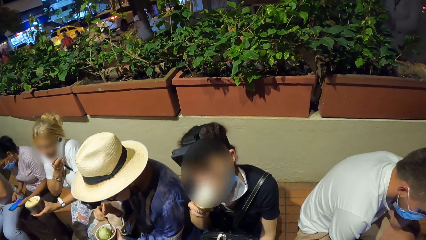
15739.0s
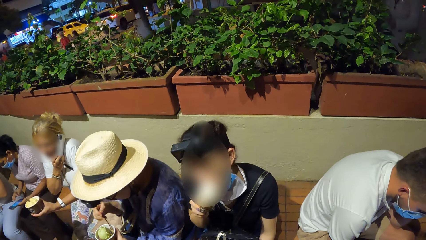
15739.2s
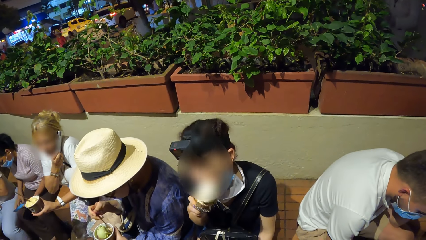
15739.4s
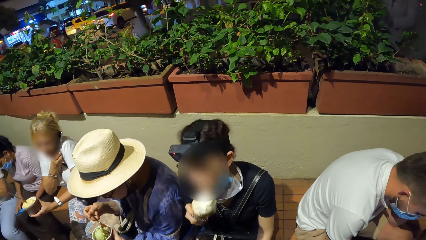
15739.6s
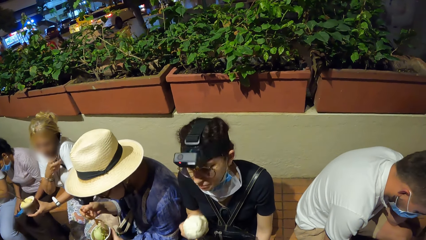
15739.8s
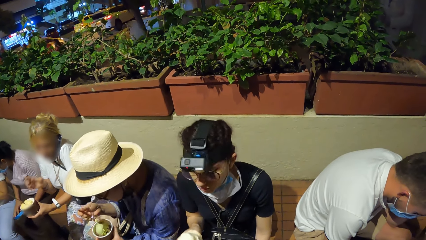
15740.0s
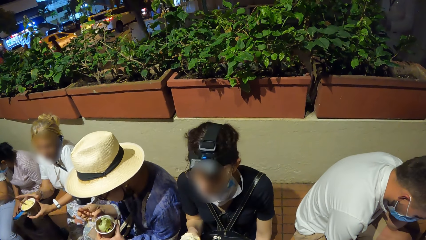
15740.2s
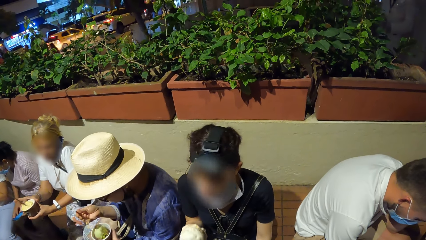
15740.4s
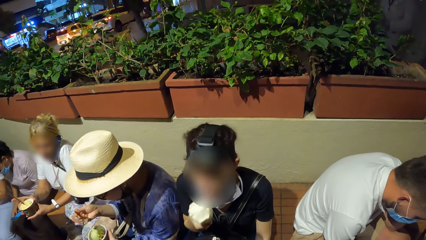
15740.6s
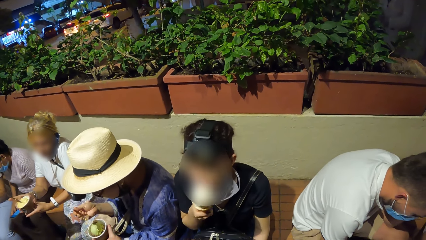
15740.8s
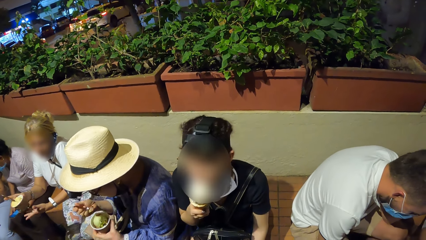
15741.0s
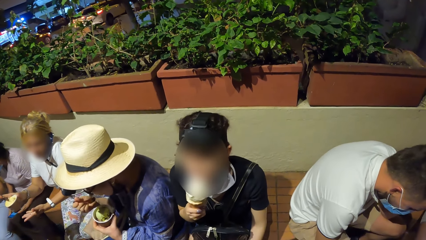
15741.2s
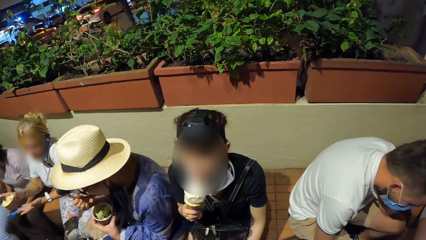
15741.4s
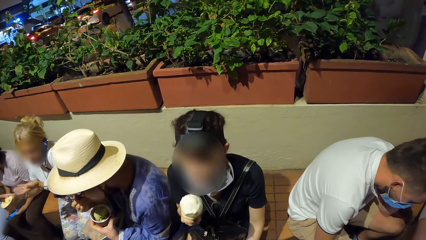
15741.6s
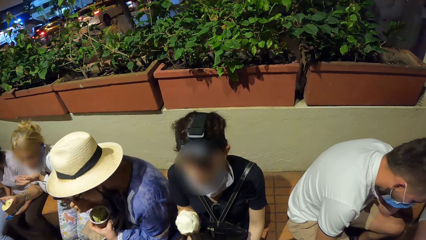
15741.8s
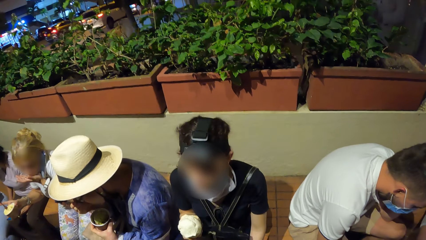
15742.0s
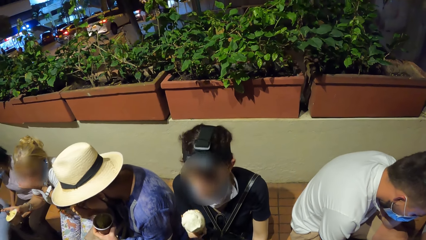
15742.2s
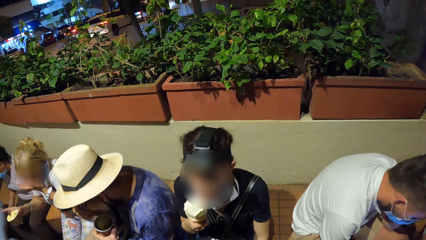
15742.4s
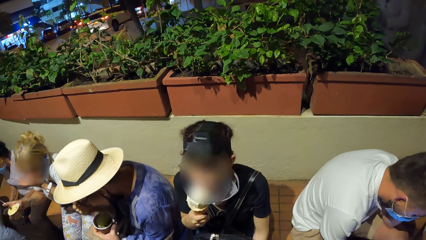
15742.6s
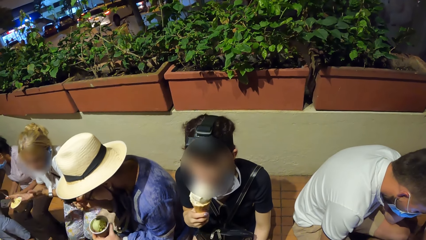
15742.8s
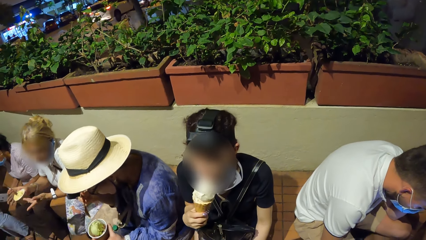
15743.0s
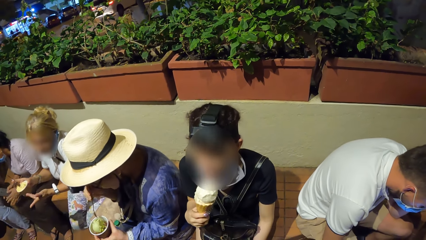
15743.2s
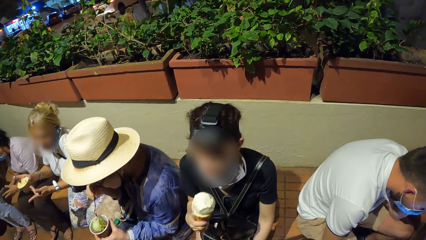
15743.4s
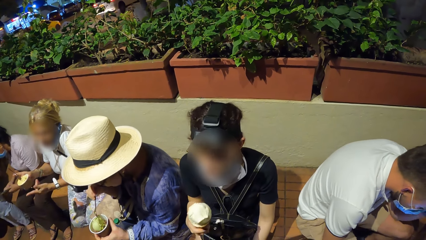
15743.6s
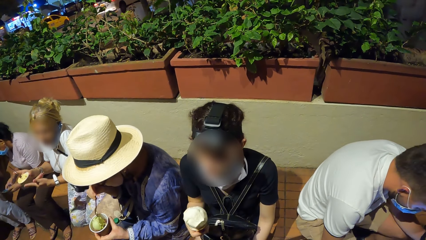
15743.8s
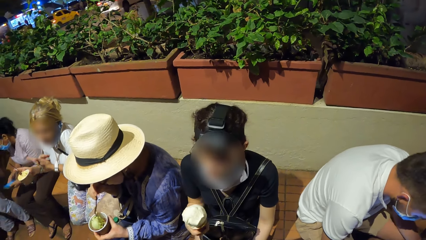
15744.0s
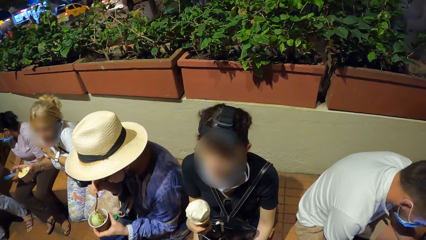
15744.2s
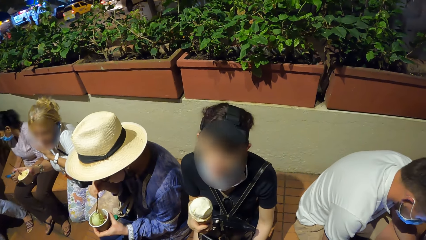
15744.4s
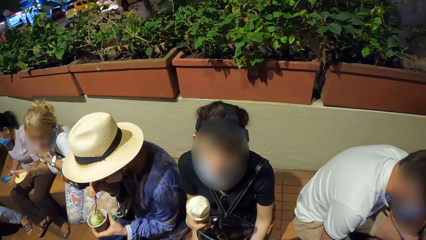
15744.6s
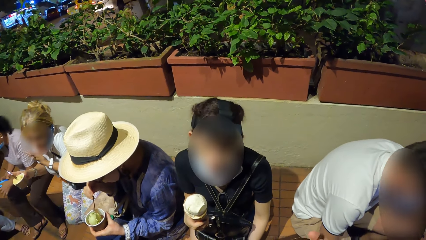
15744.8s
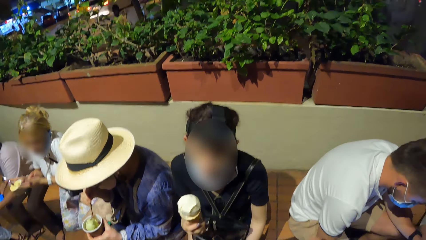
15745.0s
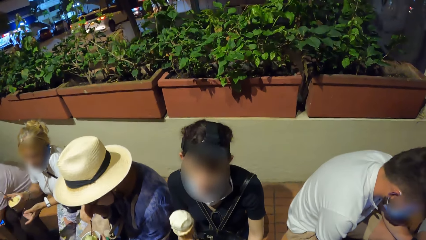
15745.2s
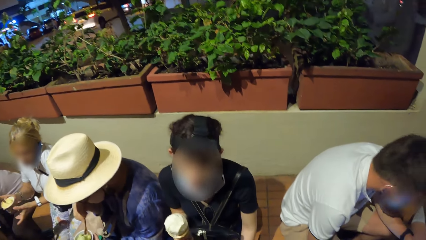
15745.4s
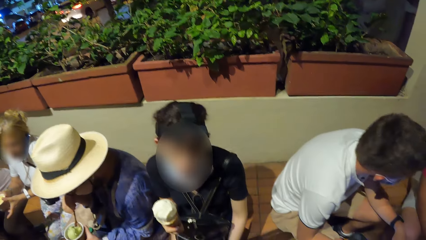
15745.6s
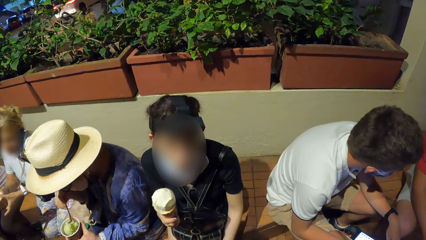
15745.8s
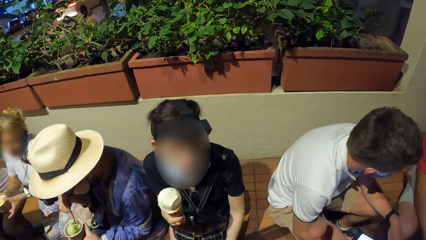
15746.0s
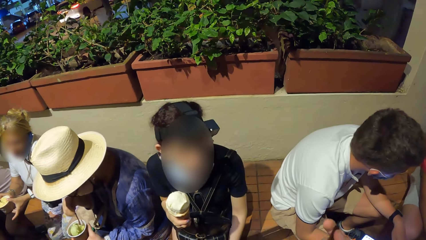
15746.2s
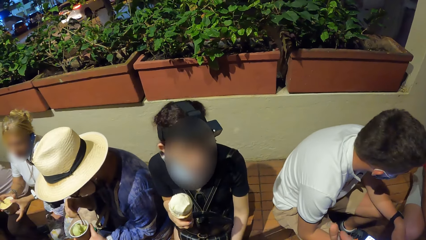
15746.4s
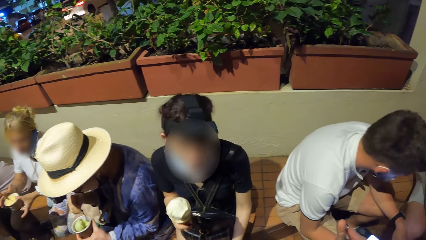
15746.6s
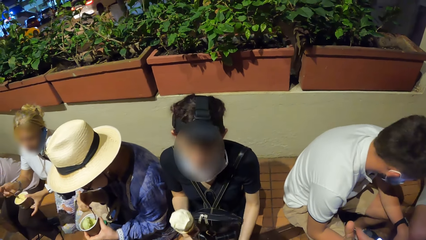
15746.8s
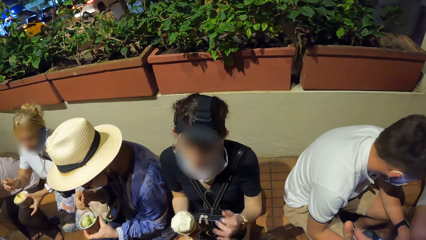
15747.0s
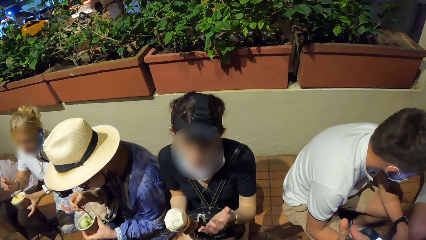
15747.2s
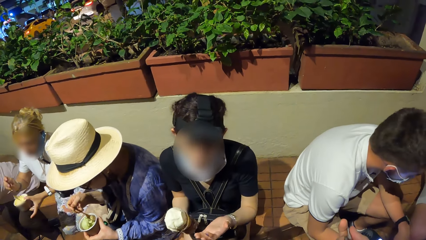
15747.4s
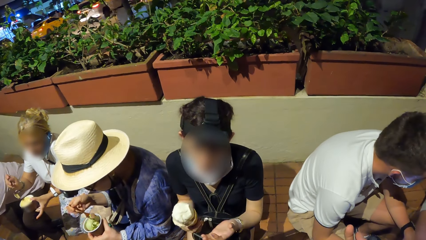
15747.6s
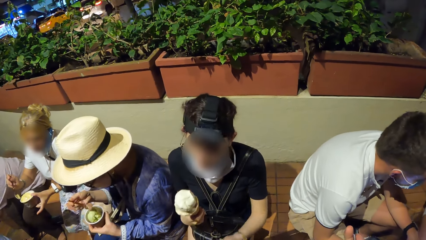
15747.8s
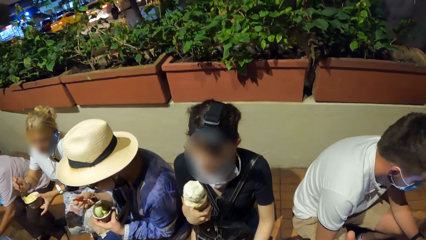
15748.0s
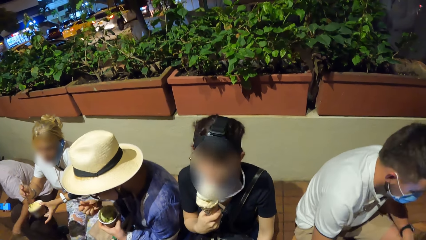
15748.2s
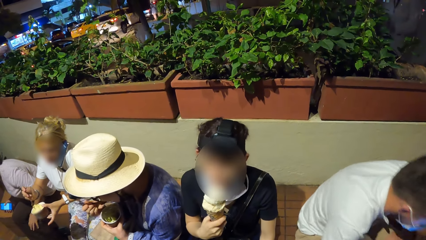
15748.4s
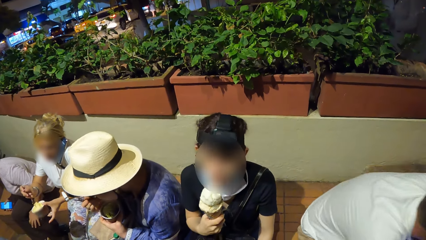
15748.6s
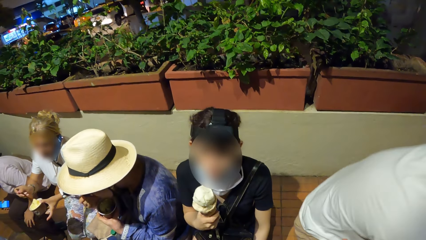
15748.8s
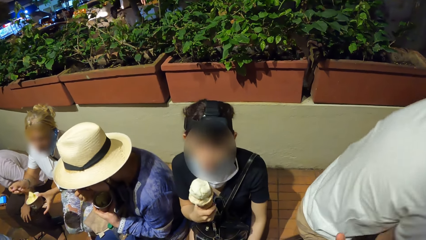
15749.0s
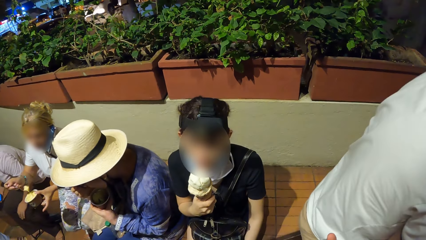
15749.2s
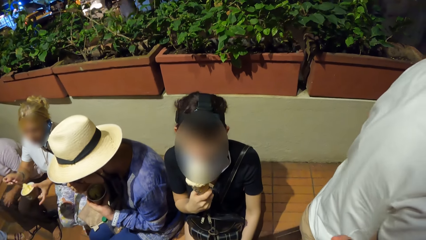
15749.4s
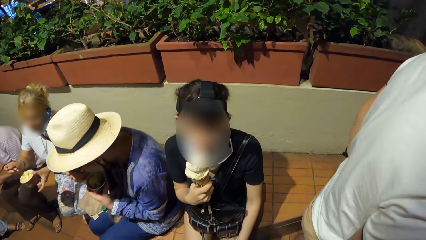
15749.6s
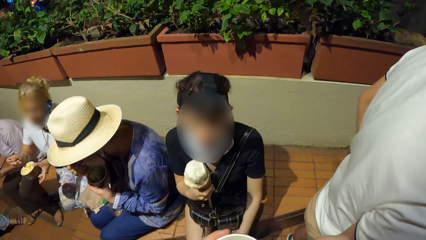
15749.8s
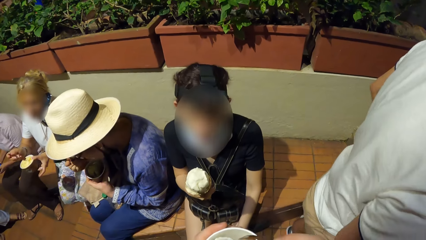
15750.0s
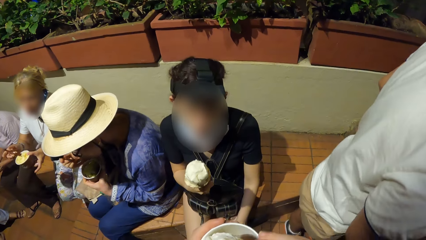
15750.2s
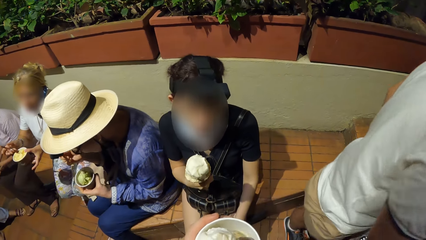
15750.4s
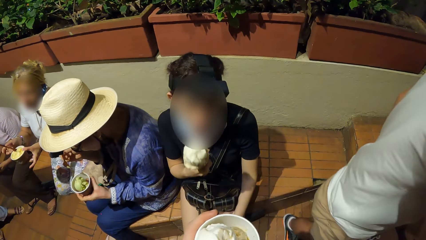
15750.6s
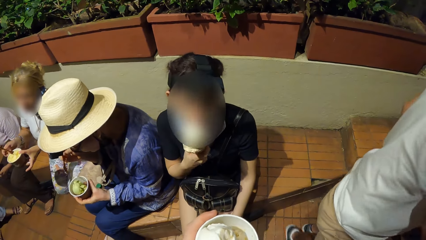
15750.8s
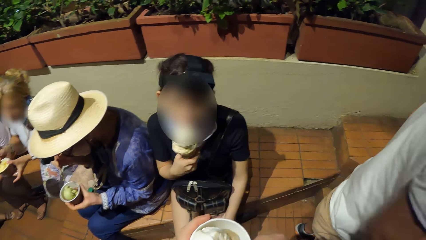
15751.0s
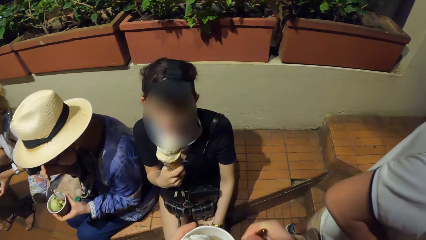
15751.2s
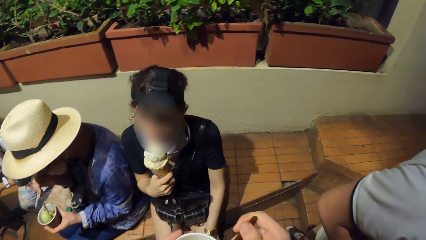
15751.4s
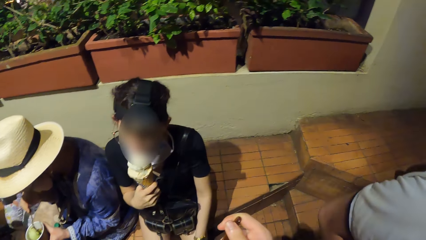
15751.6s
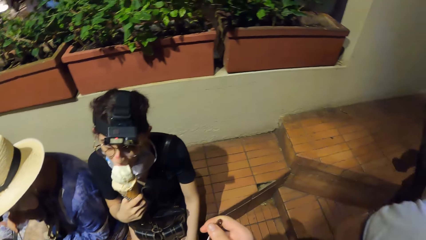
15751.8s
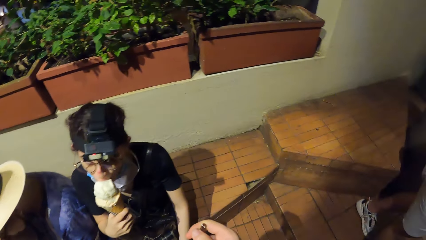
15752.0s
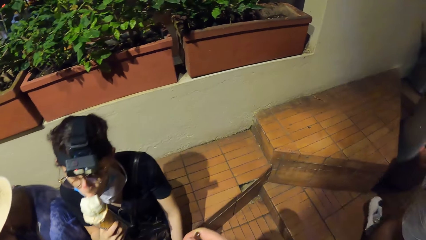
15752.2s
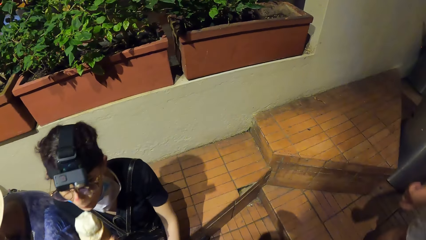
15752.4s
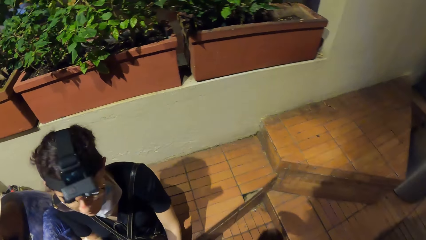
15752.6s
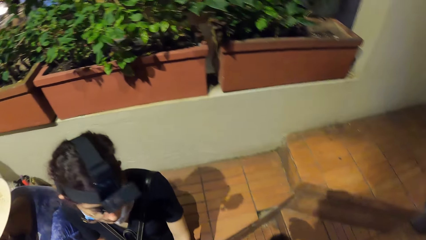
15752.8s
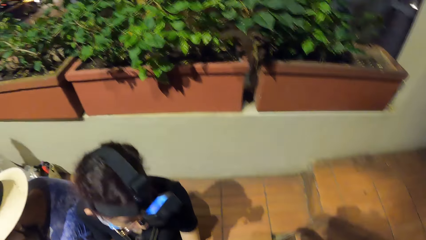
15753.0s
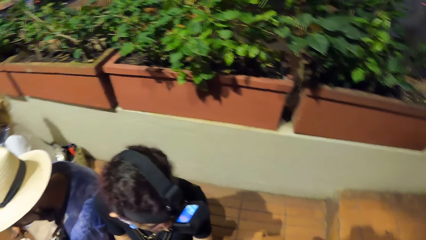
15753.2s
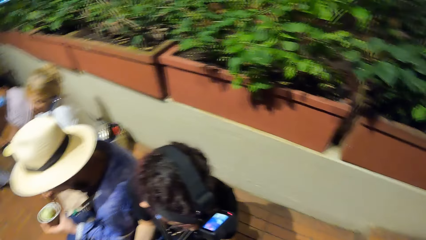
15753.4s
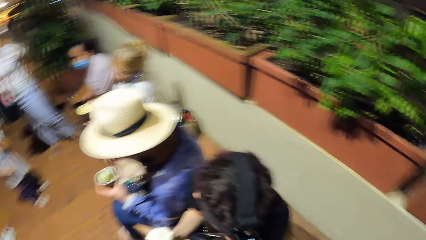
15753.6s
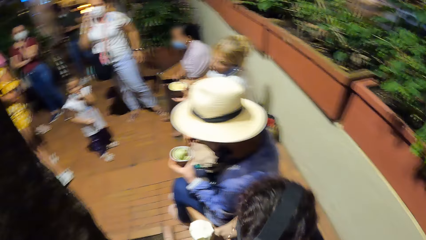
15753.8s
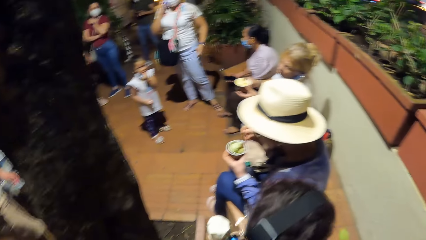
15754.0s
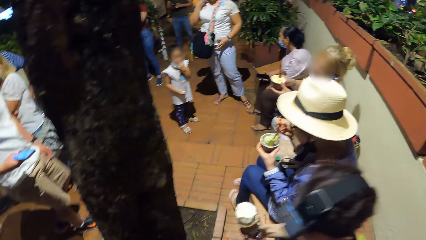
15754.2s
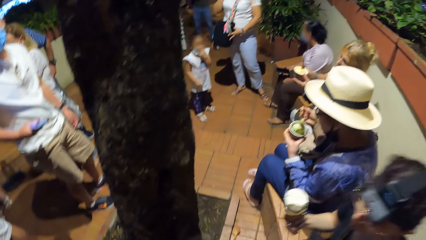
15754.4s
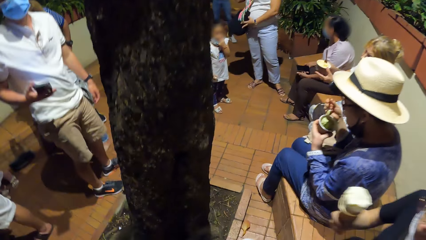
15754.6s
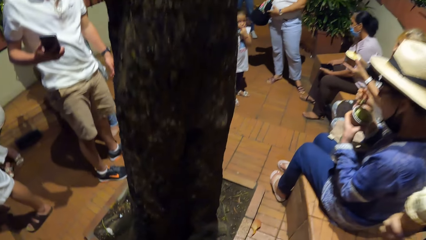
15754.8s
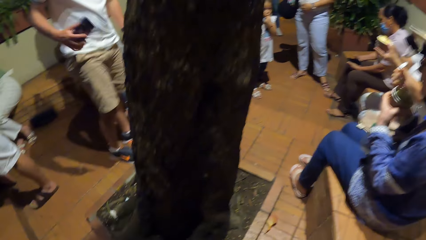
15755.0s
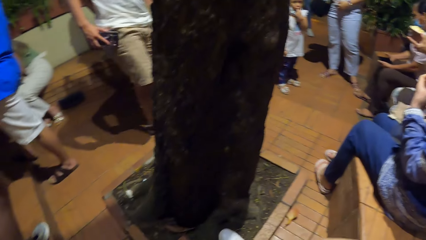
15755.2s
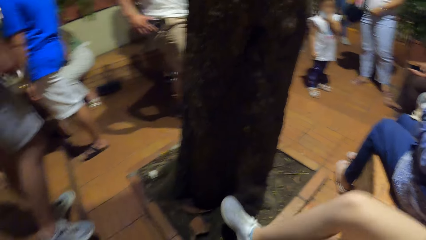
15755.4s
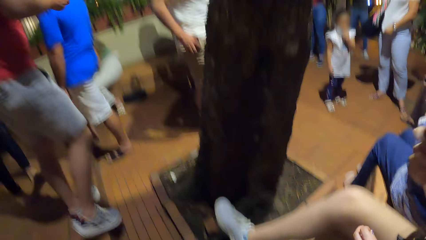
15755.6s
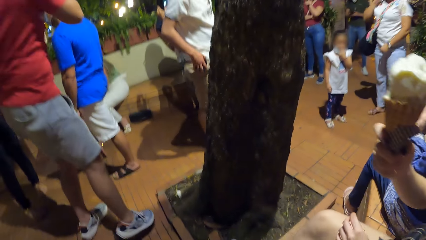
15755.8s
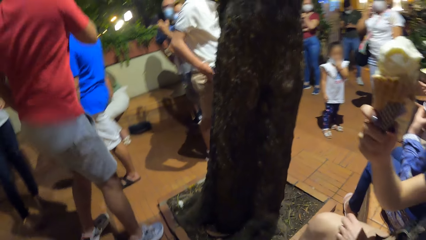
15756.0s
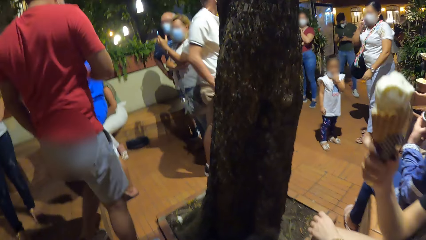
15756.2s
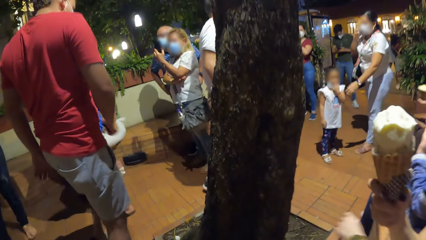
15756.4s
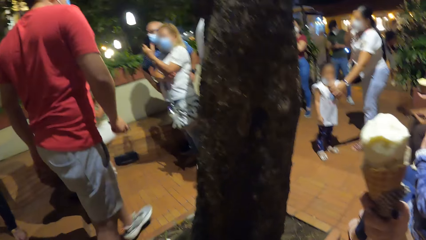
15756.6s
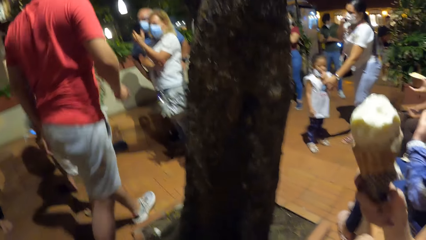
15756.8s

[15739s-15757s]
The second woman eats the ice cream. The third woman passes the cup to her right hand with her left hand. The first woman scoops the ice cream. The first woman eats the ice cream with the spoon in her right hand. The third woman licks her left hand. The first woman scoops the ice cream from the cup with the spoon in her right hand. The camera wearer interacts with the second woman. The third woman passes the cup to her left hand with her right hand, holds the spoon with her right hand, and scoops the ice cream from the cup with the spoon in her right hand. The first woman eats the ice cream with the spoon in her right hand. The second woman eats the ice cream. The camera wearer sits on a bench.
